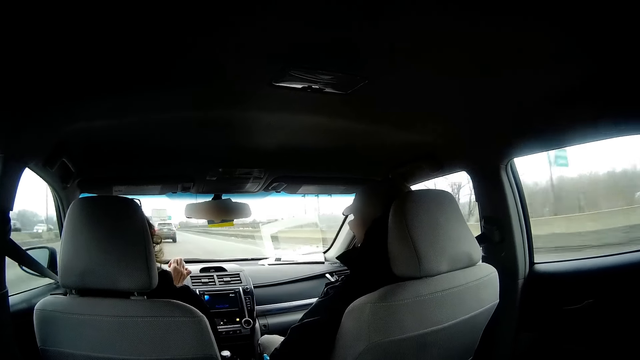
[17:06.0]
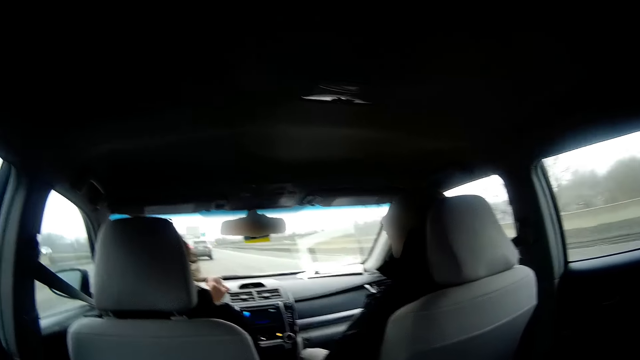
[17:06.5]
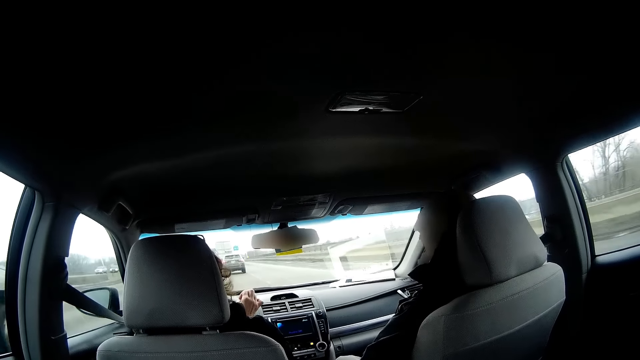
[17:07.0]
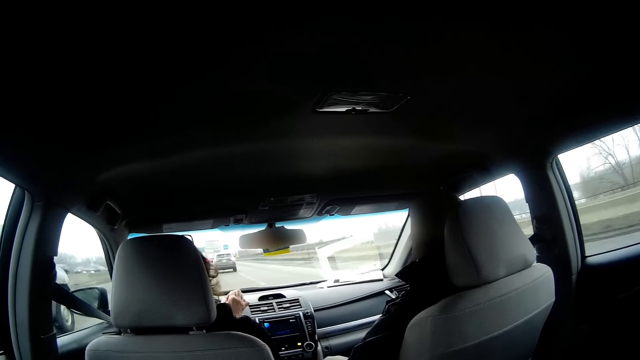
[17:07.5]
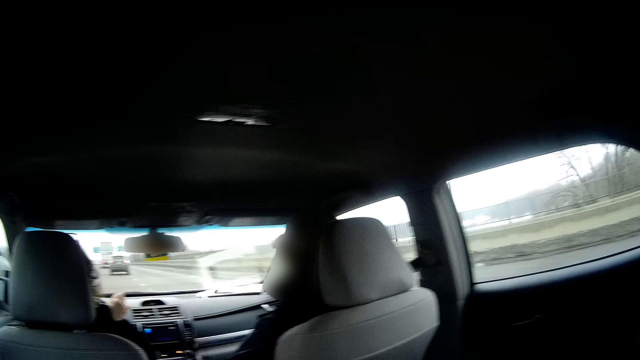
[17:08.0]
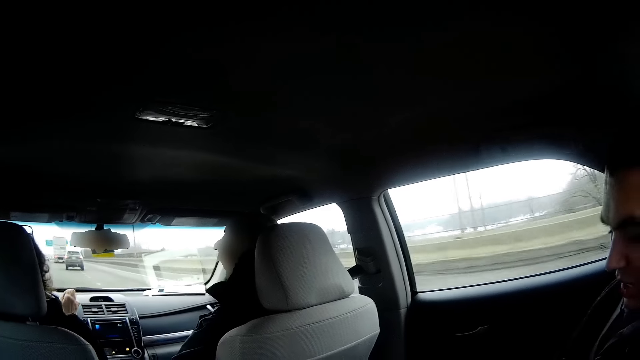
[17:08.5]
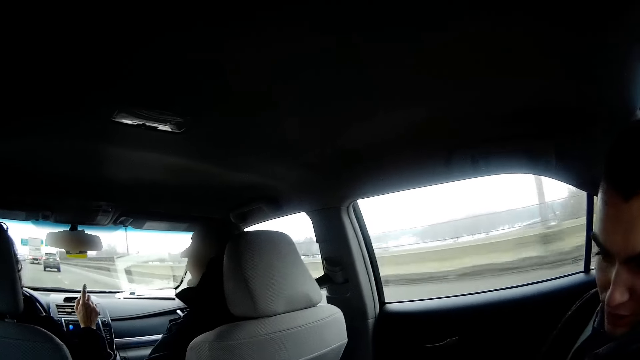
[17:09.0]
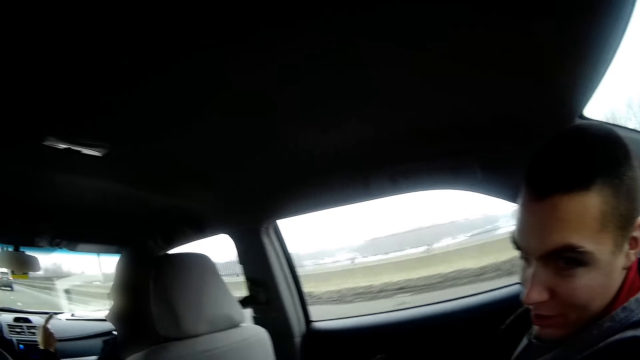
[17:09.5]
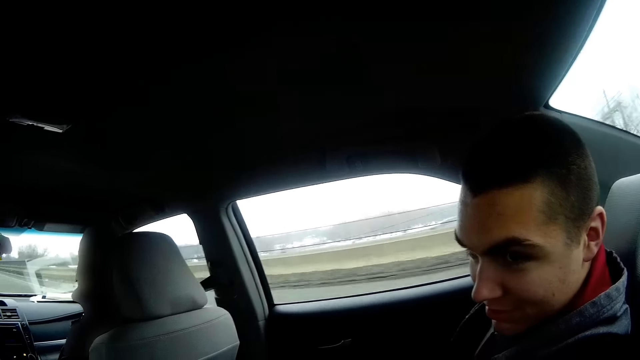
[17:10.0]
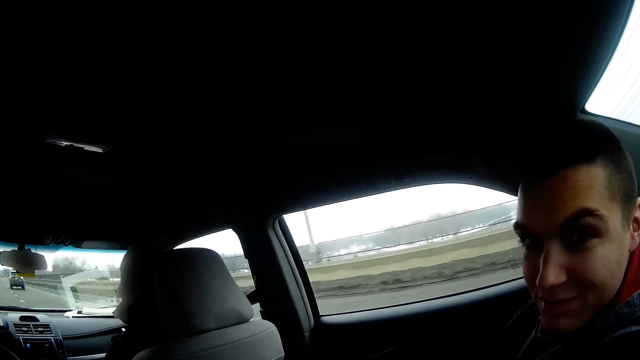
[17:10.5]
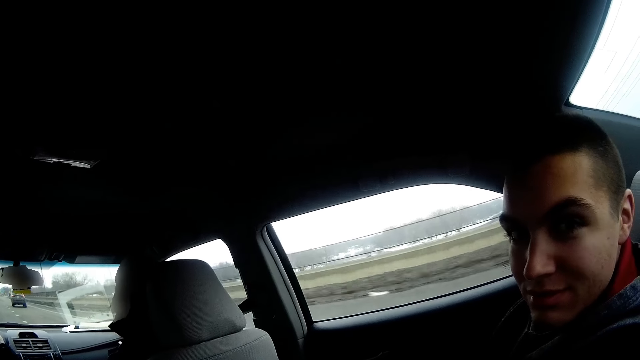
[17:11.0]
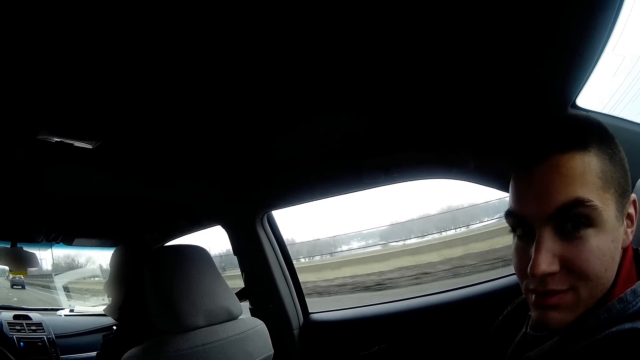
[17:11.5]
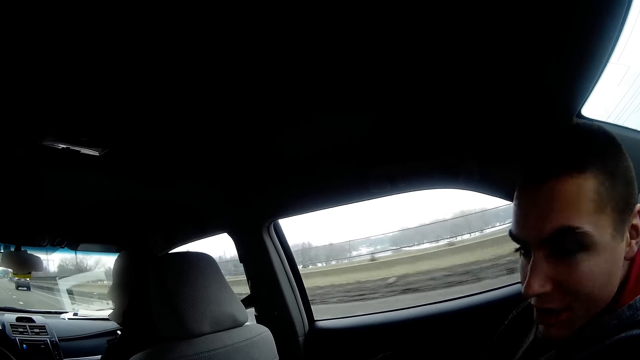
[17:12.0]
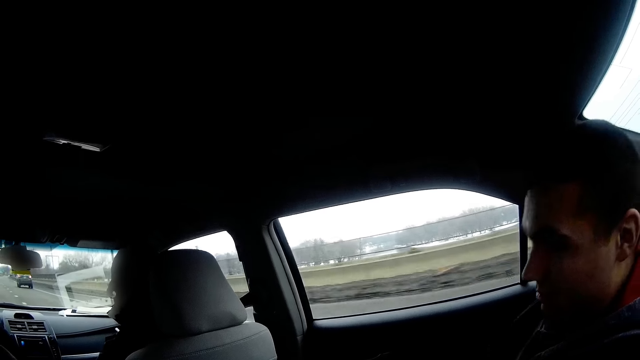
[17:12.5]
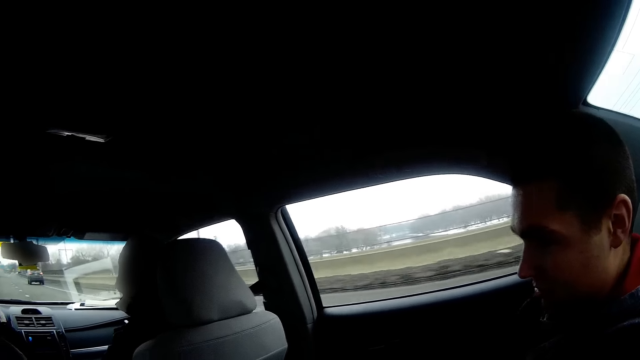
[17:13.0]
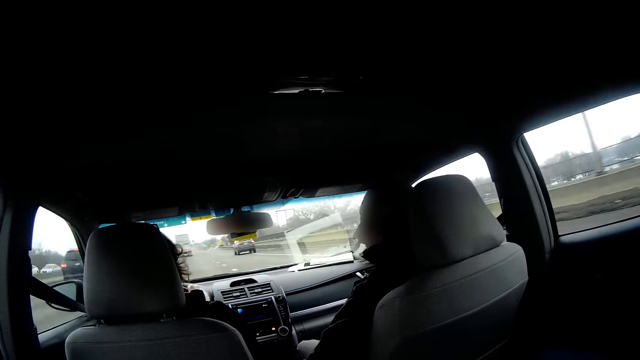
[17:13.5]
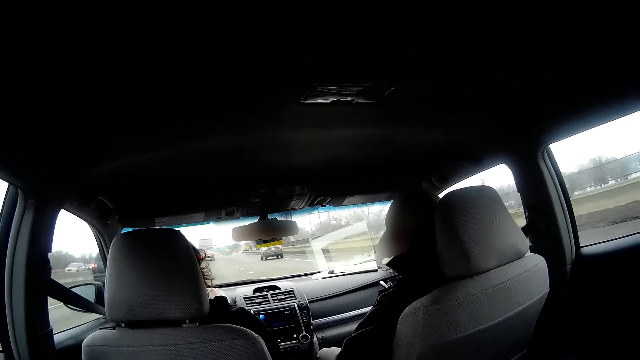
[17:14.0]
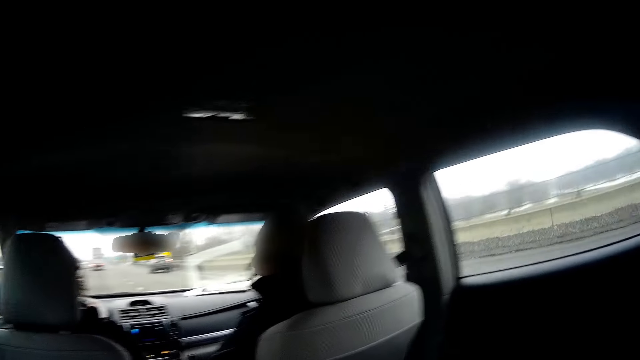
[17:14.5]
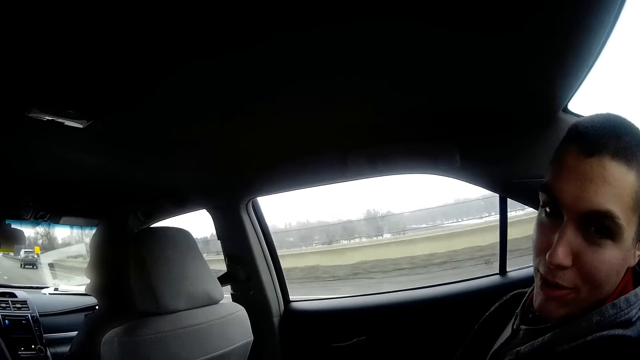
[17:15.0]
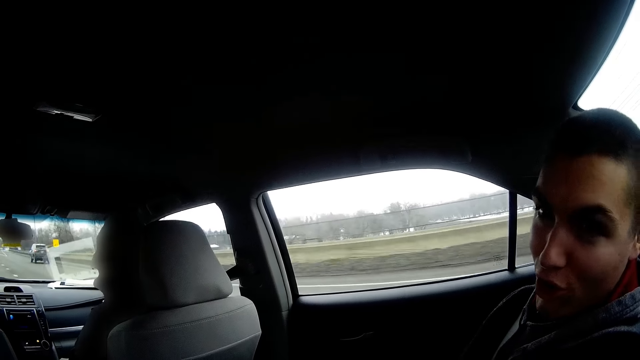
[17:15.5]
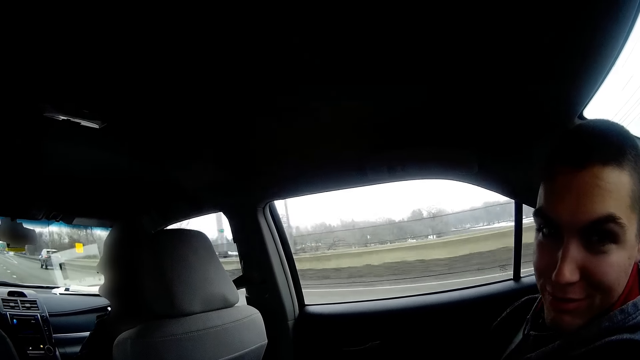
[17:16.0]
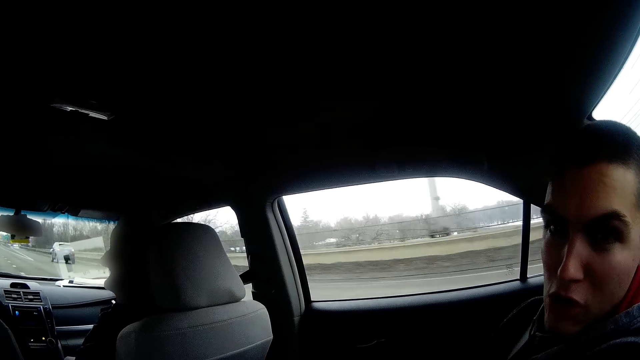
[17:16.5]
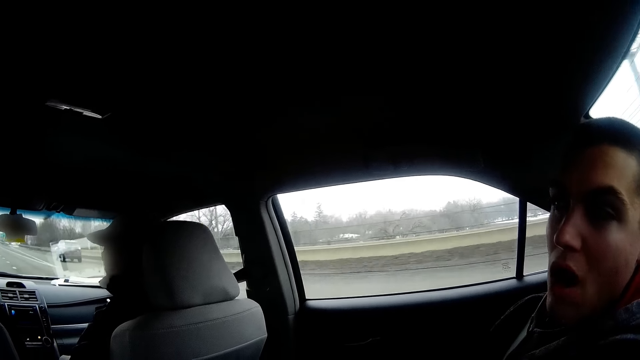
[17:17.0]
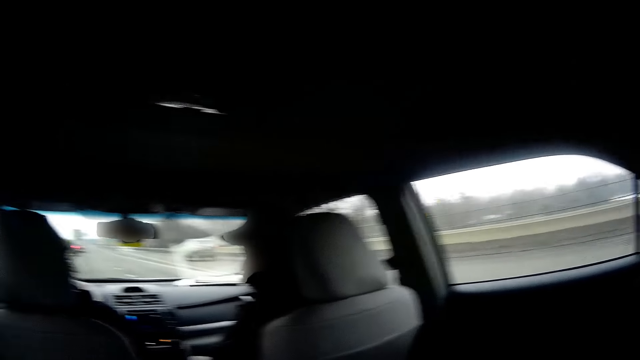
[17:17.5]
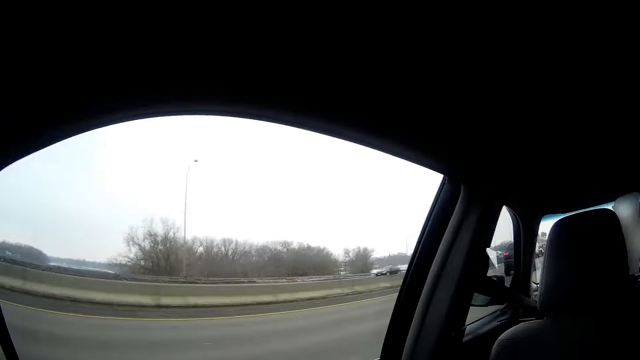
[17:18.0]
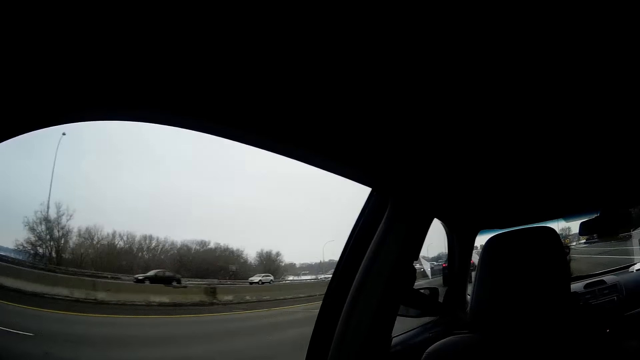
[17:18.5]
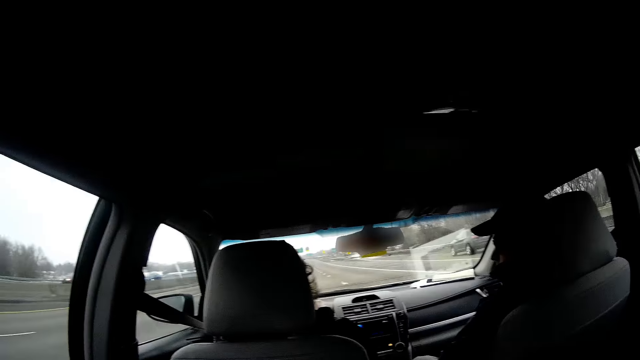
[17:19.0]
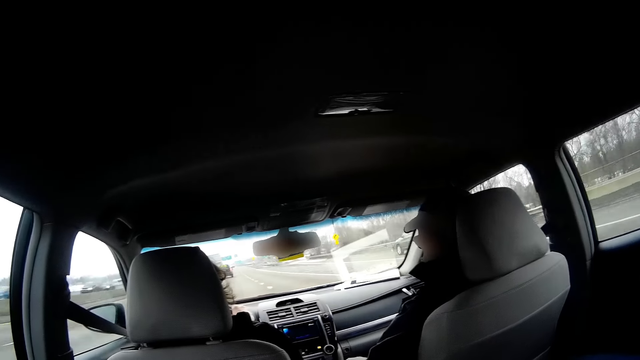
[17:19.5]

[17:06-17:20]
The camera wearer interacts with the man. The person talks to the other person.

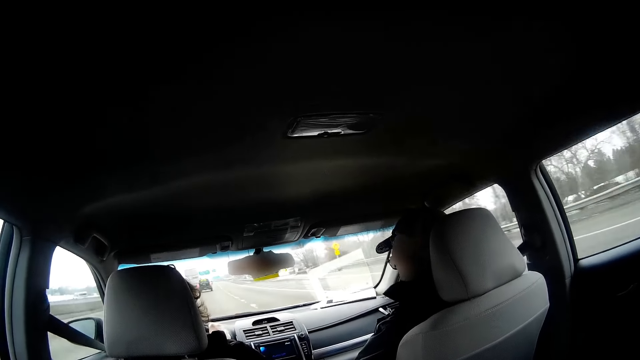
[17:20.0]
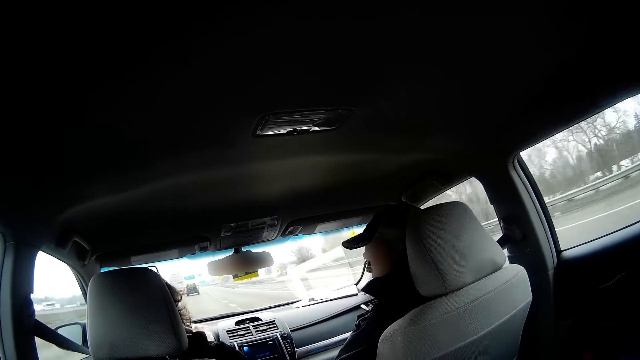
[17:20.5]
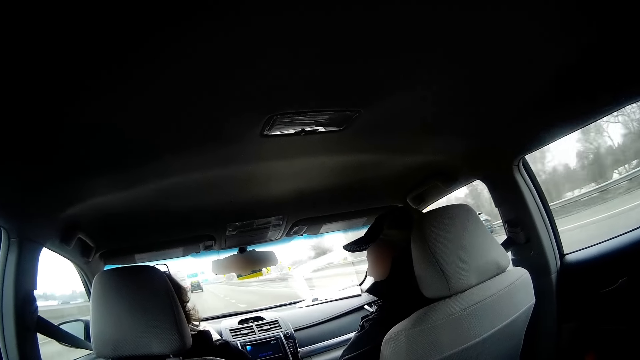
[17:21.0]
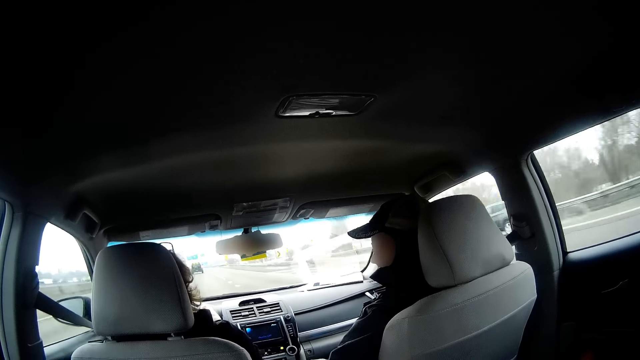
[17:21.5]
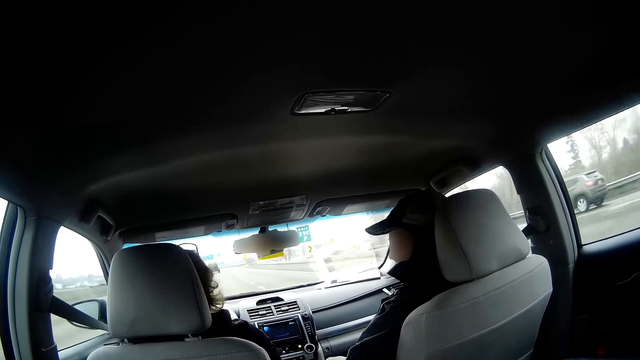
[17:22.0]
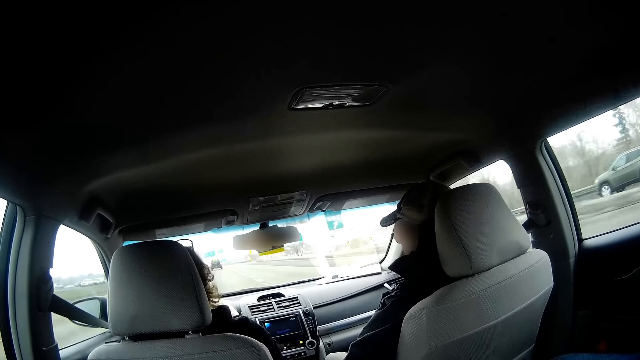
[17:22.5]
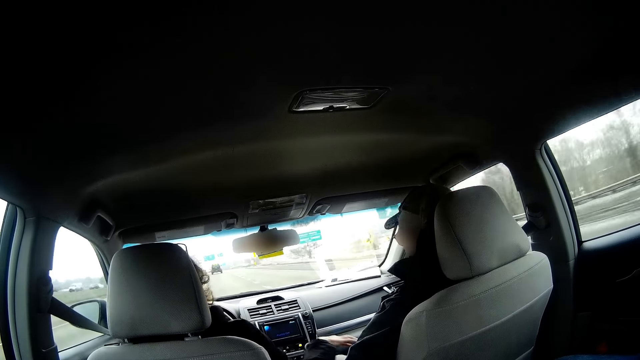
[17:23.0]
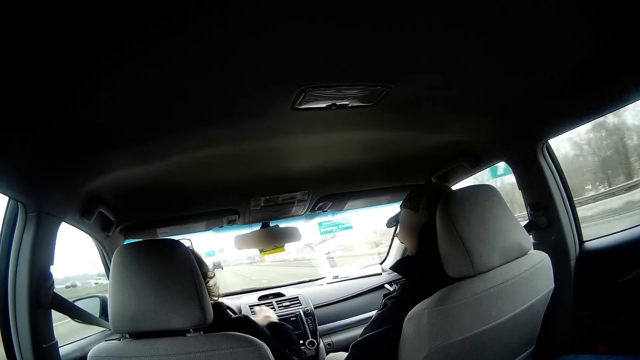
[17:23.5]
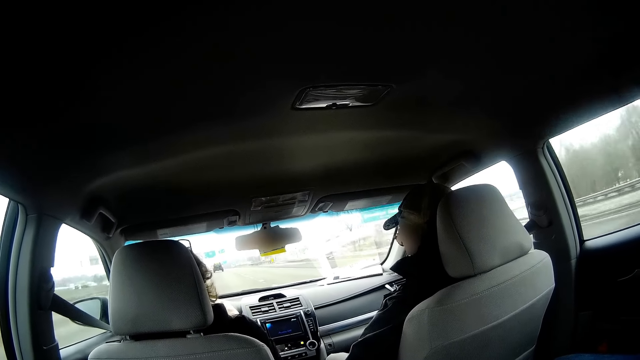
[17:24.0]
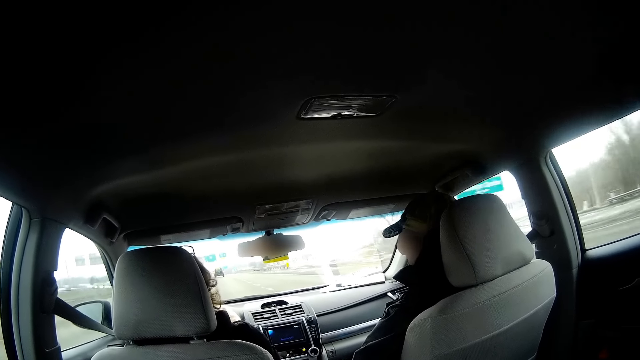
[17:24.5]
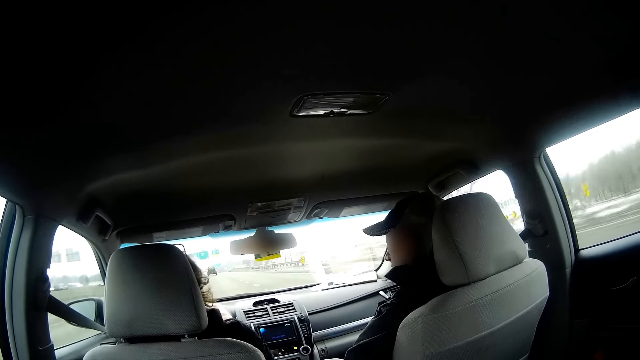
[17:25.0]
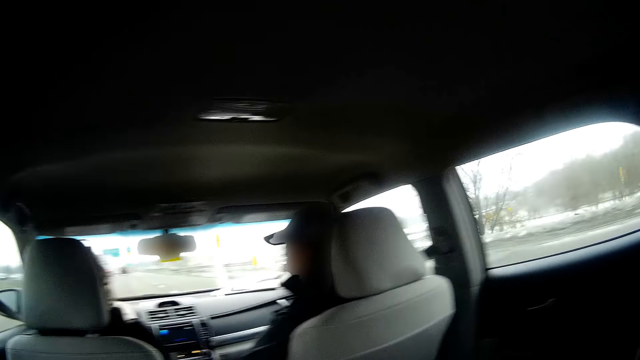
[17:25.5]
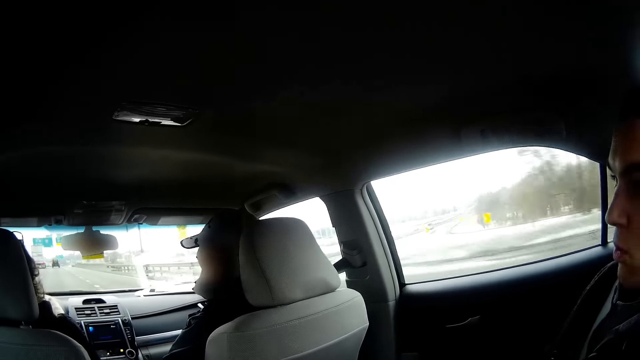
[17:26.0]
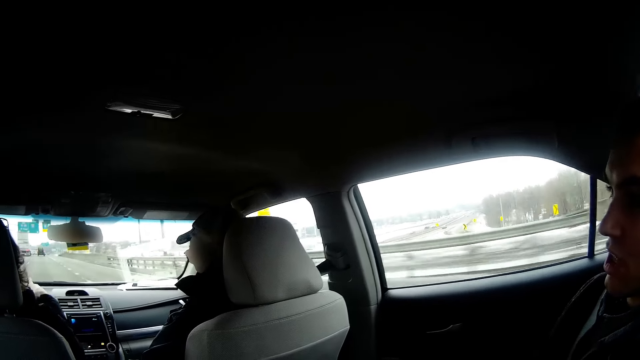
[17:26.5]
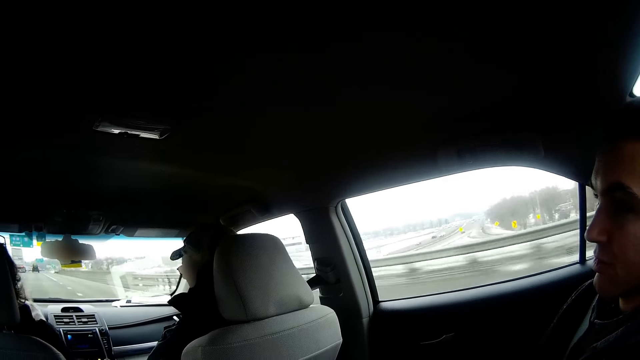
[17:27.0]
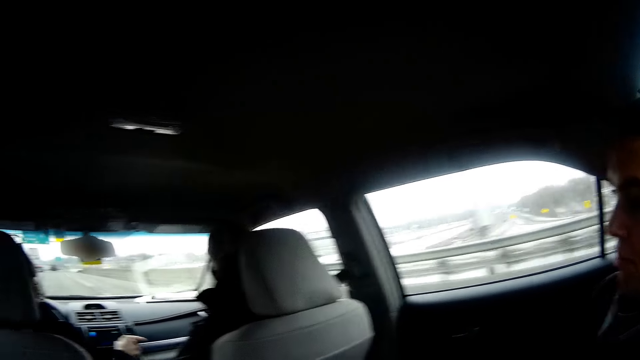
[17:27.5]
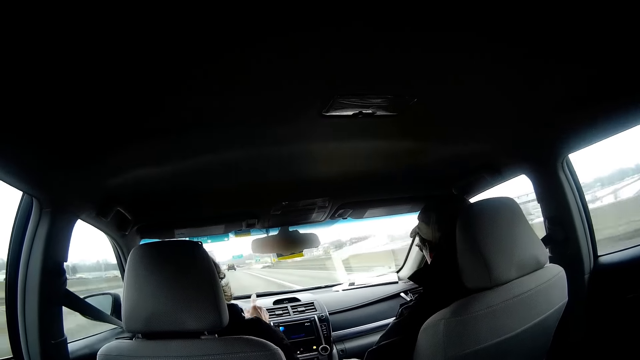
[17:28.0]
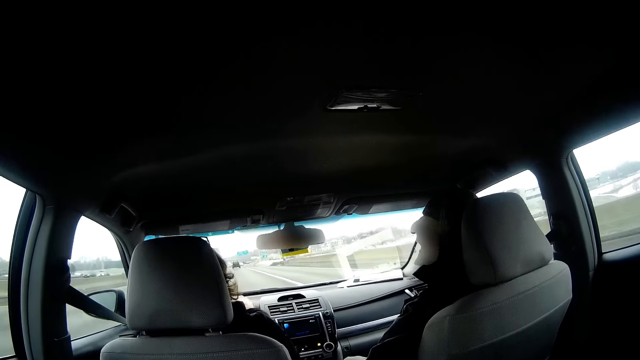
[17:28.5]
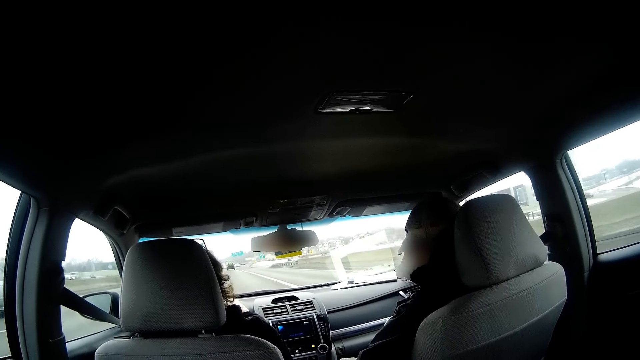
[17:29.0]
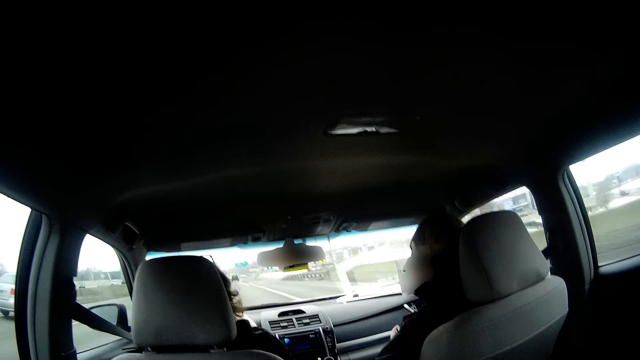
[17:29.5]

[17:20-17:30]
The driver touches the man. The camera wearer interacts with another man.
